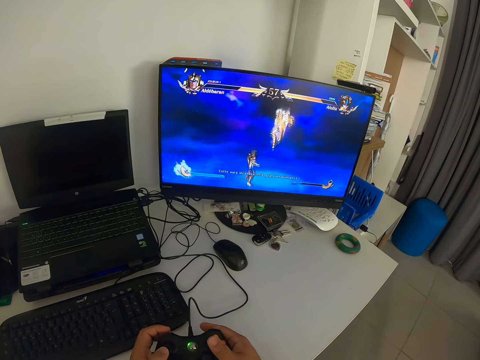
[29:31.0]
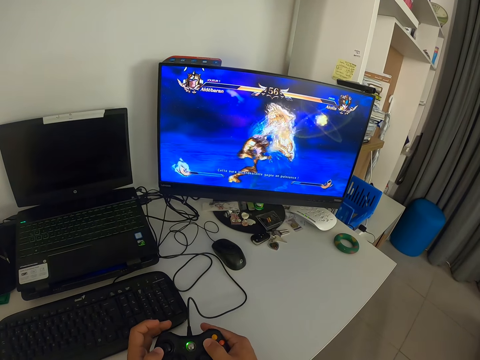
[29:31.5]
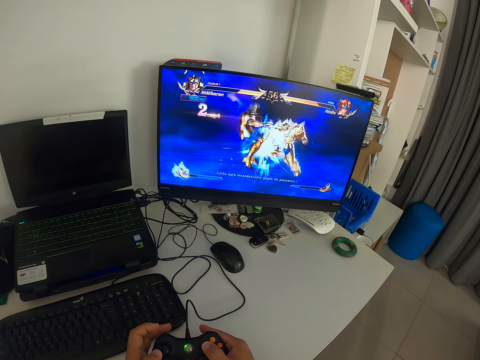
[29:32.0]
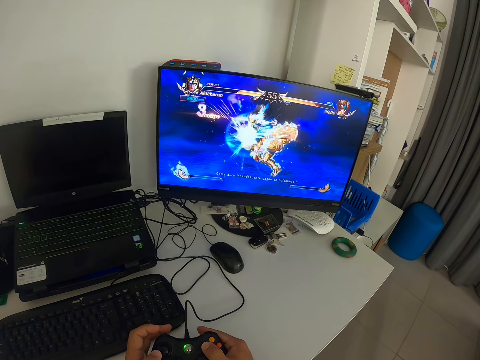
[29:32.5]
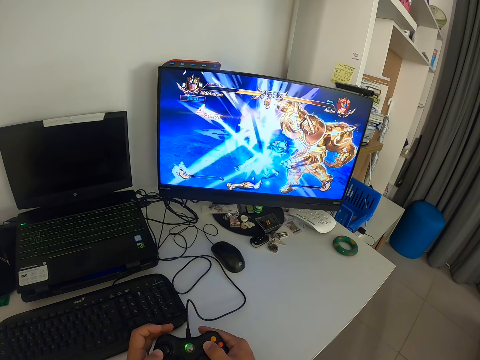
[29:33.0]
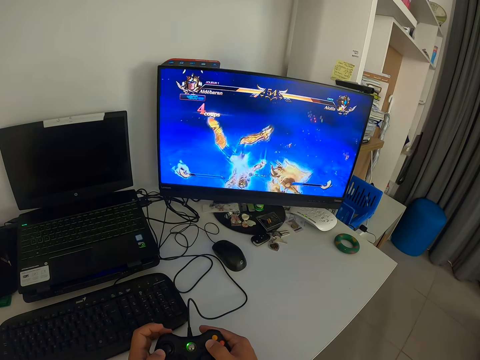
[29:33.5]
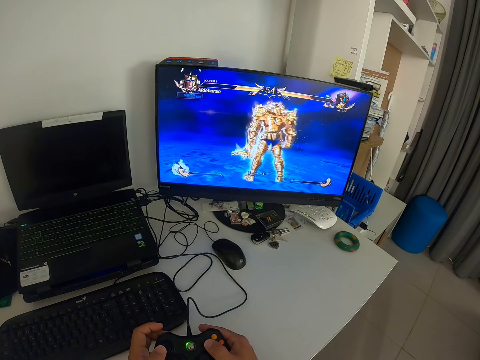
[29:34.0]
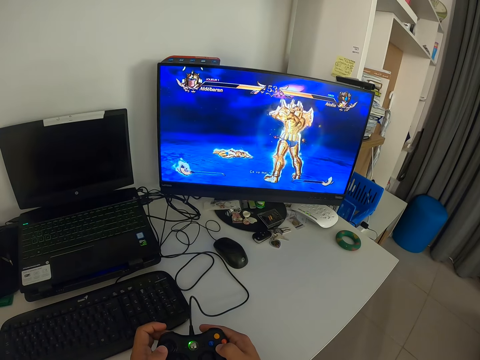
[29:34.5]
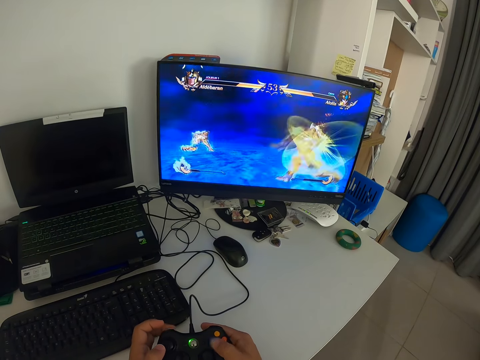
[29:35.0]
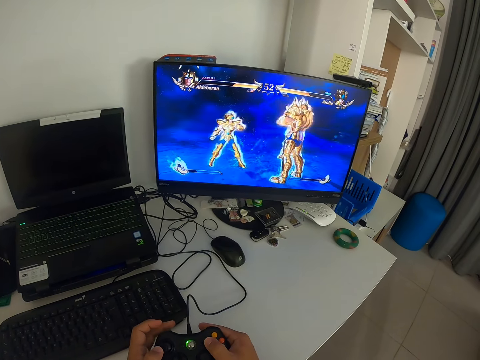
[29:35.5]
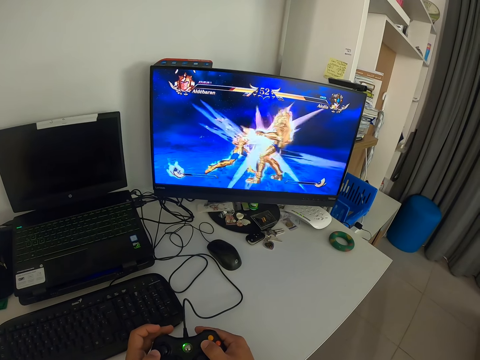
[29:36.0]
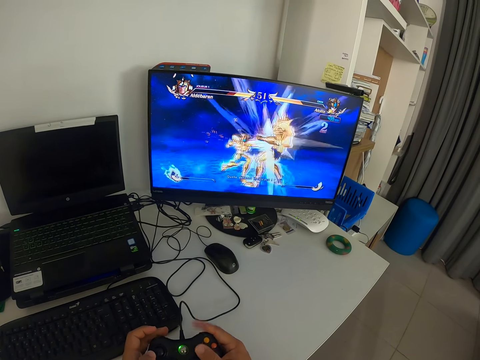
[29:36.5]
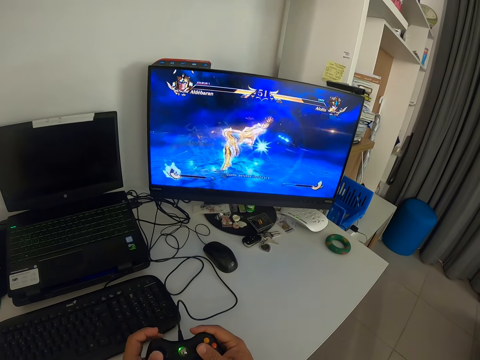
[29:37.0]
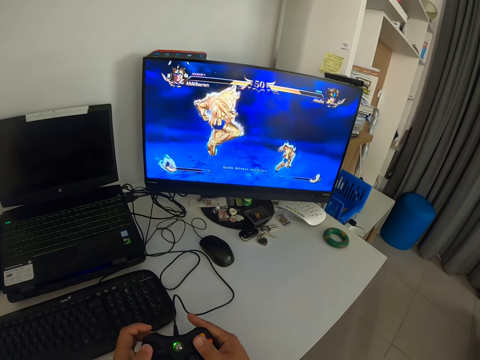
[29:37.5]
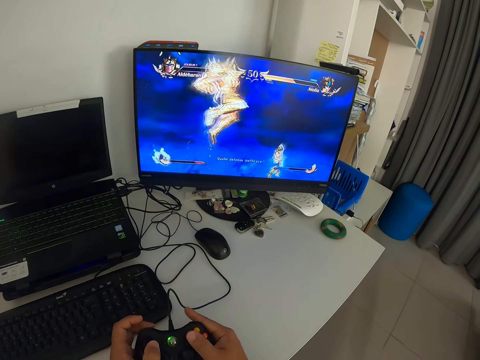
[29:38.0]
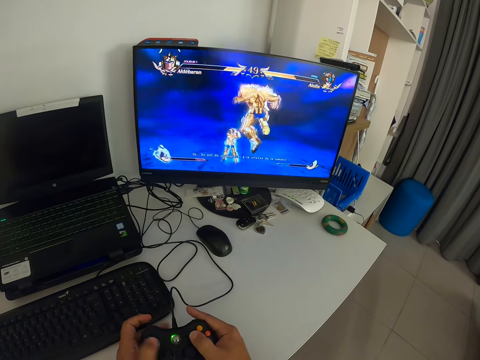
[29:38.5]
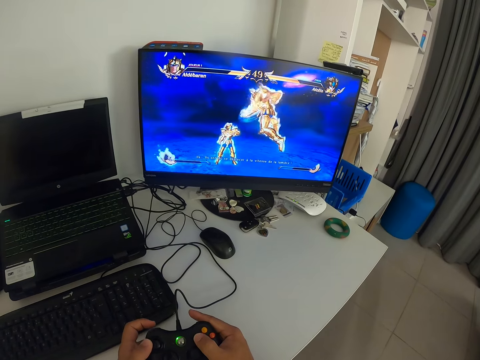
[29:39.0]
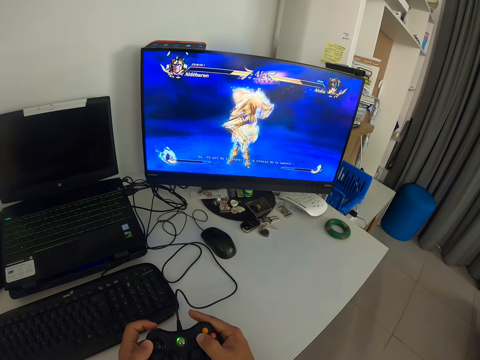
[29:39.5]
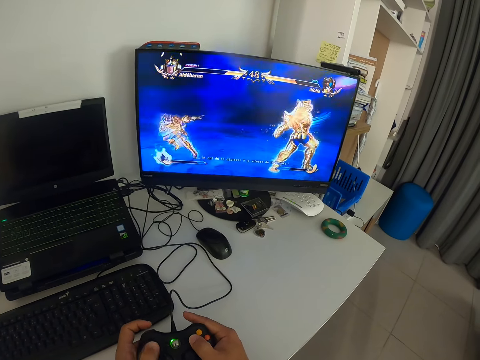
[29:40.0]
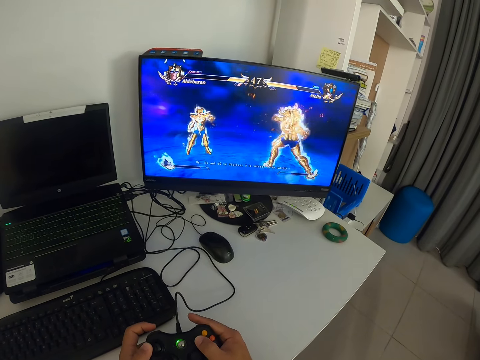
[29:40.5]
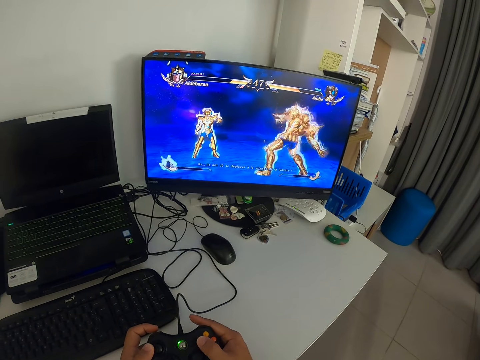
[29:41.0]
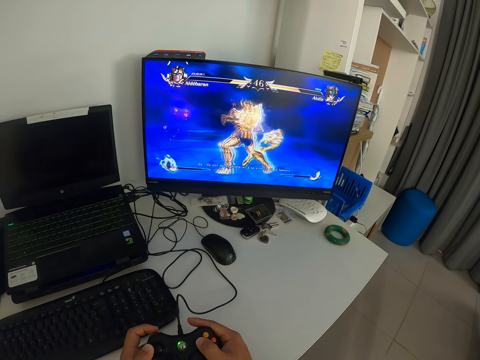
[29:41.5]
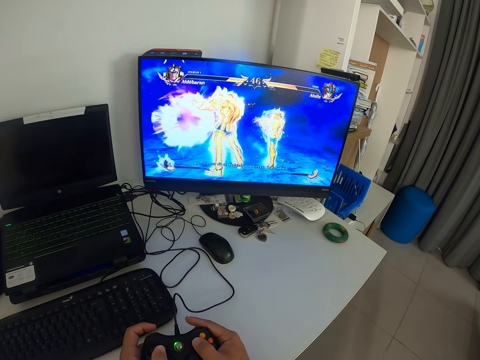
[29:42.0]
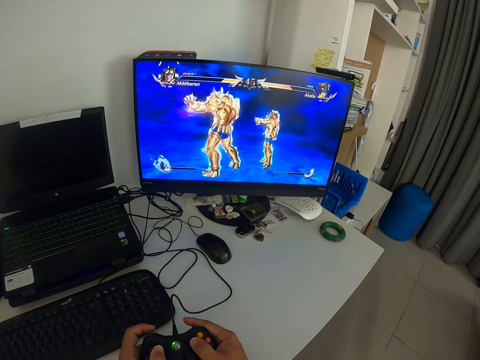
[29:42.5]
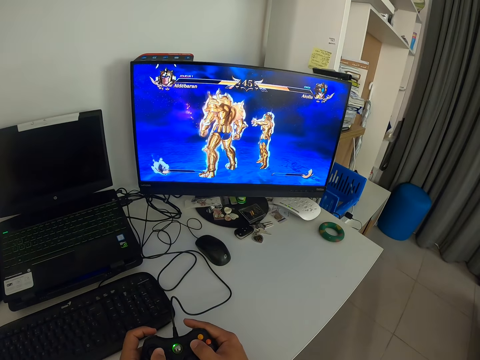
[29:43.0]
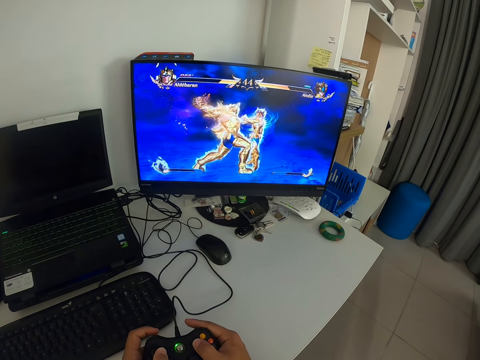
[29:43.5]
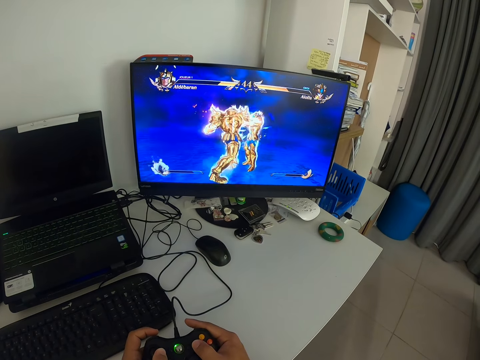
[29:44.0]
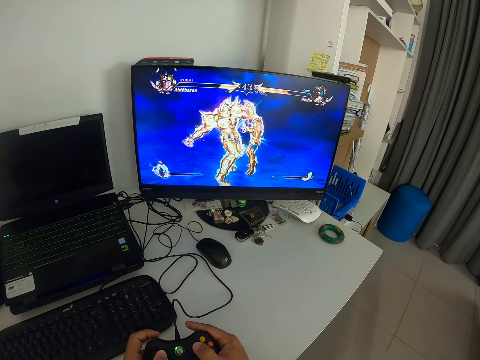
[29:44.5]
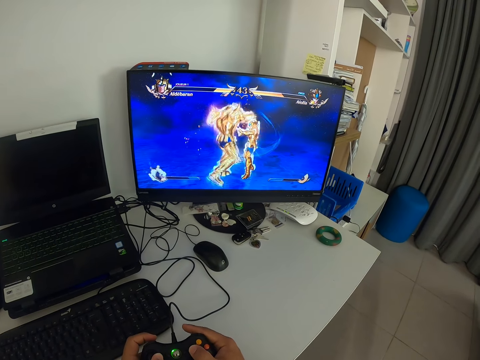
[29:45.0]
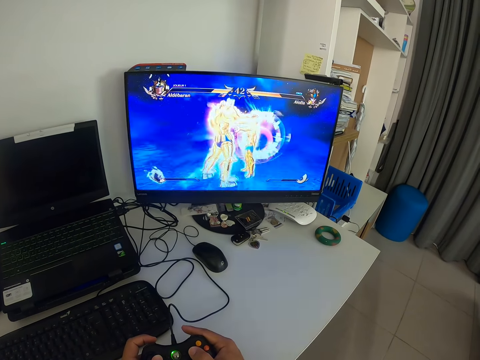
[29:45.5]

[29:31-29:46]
The camera wearer looks at the monitor. They press a game pad.

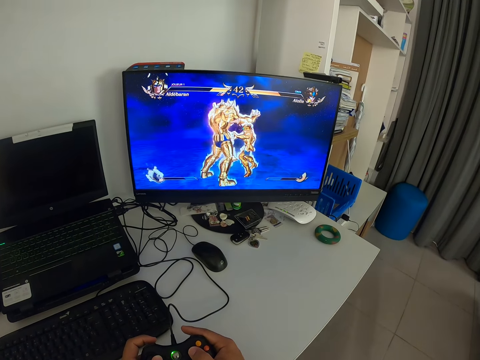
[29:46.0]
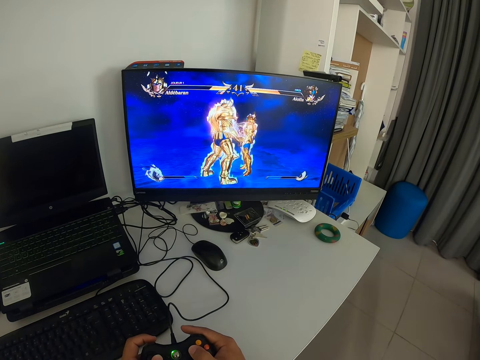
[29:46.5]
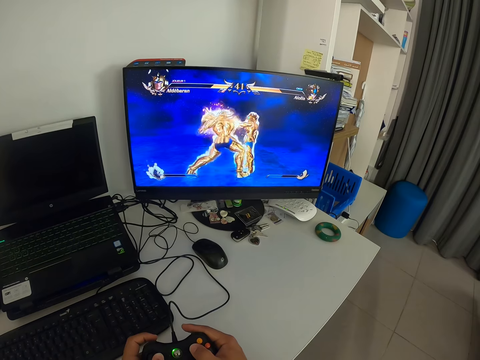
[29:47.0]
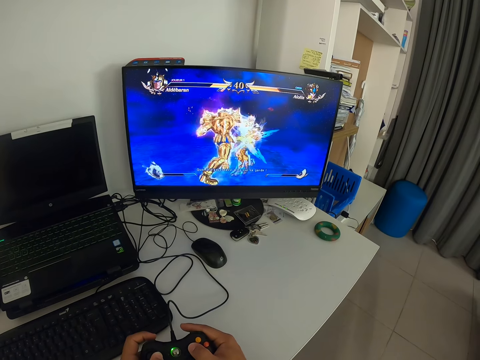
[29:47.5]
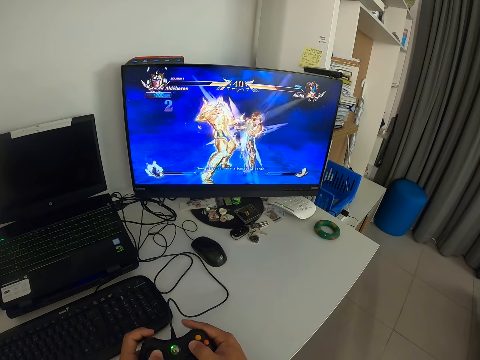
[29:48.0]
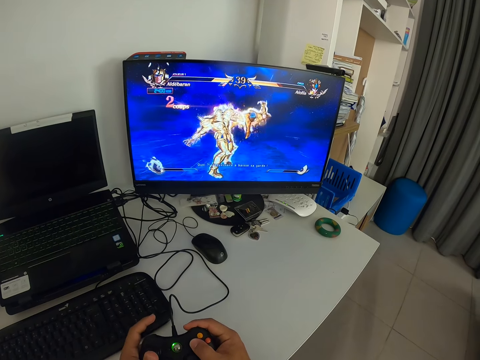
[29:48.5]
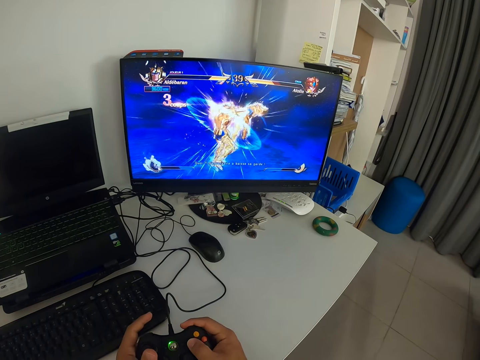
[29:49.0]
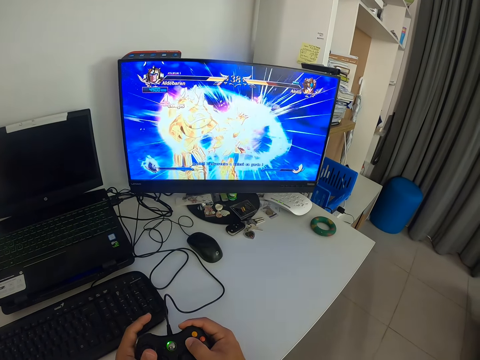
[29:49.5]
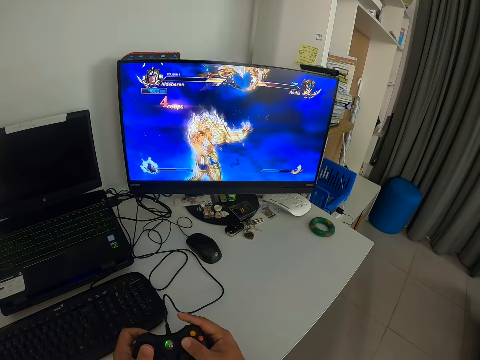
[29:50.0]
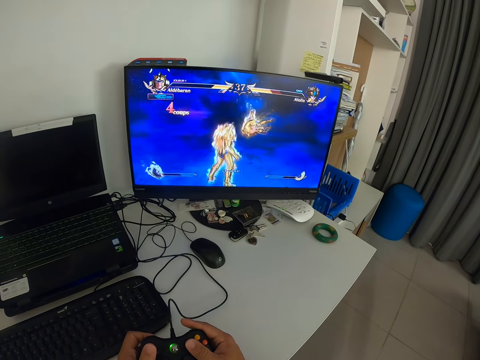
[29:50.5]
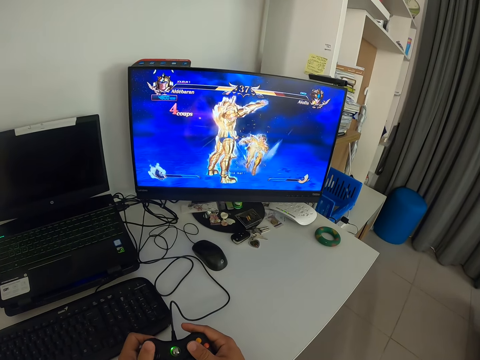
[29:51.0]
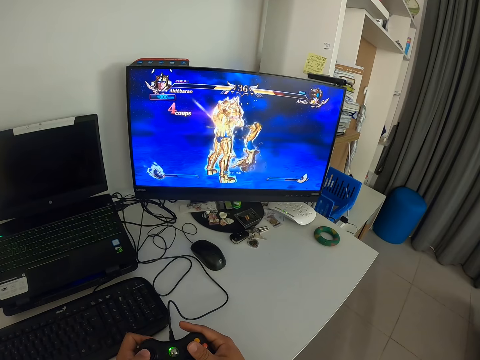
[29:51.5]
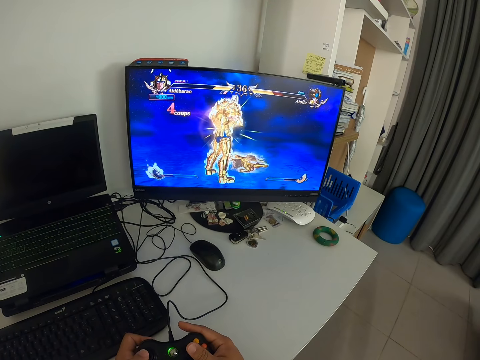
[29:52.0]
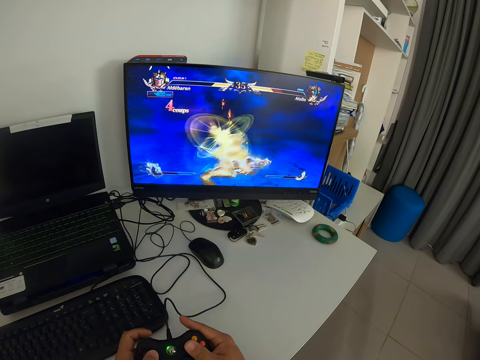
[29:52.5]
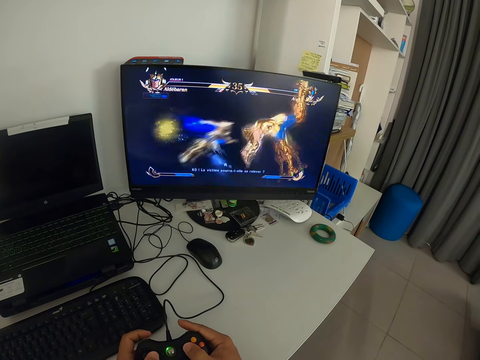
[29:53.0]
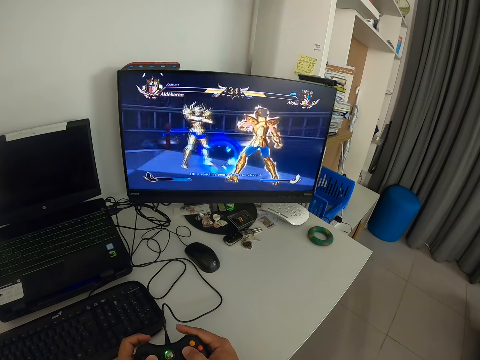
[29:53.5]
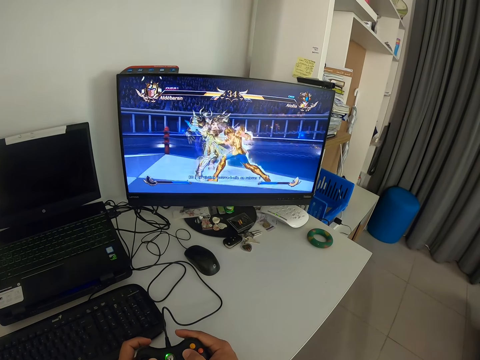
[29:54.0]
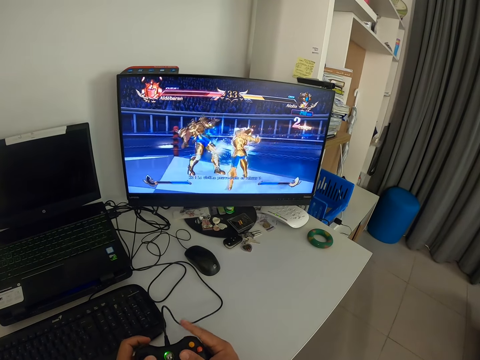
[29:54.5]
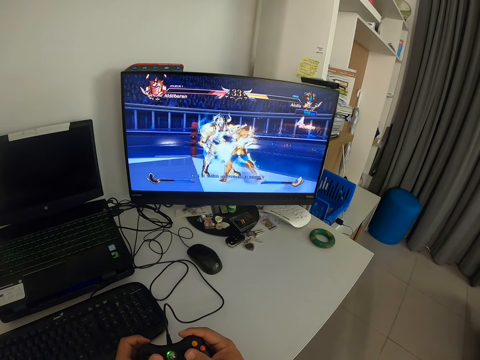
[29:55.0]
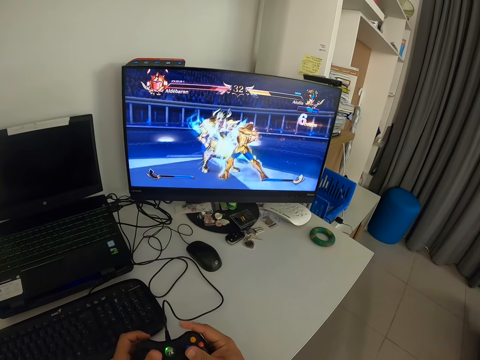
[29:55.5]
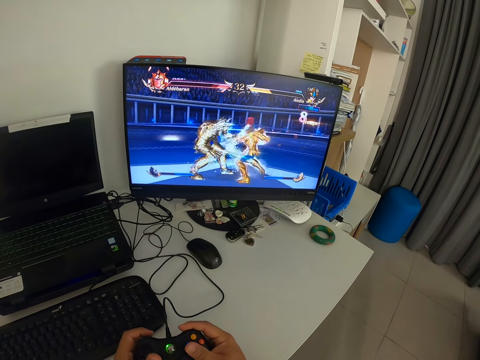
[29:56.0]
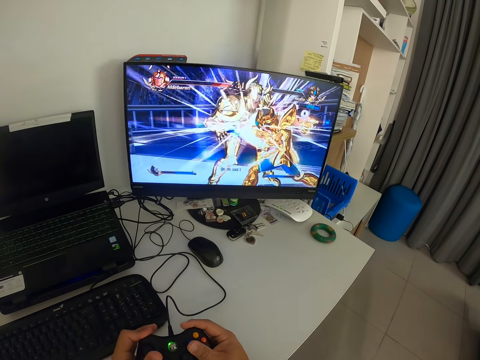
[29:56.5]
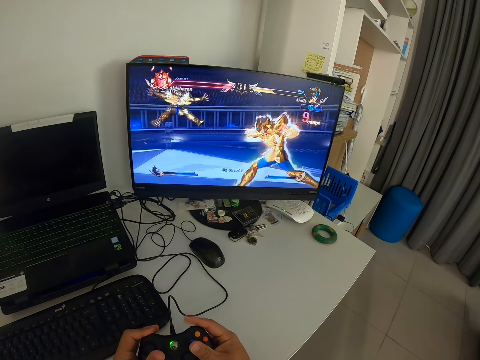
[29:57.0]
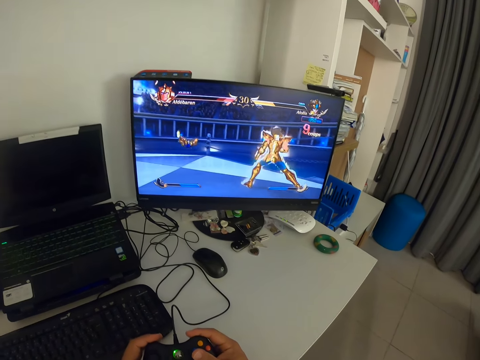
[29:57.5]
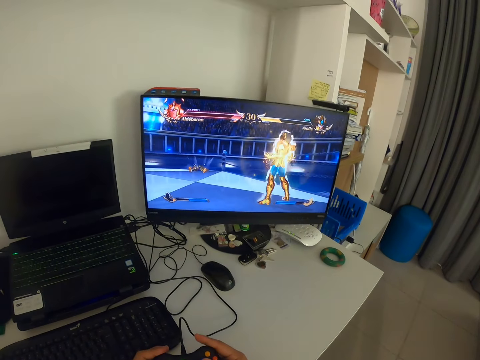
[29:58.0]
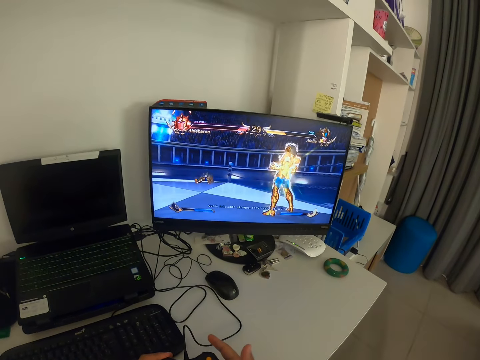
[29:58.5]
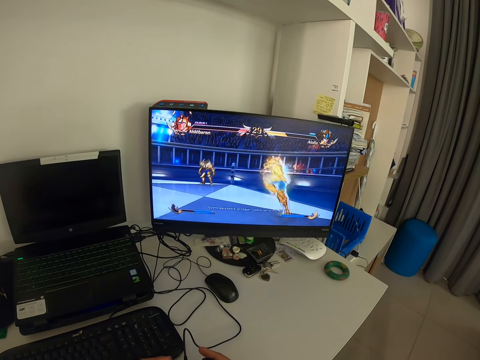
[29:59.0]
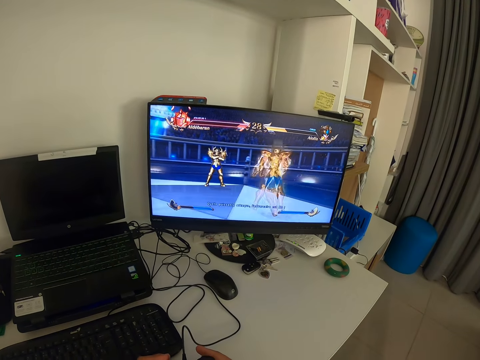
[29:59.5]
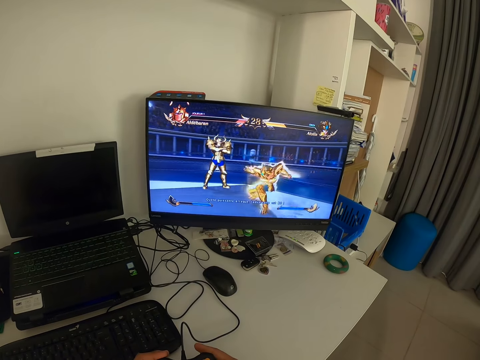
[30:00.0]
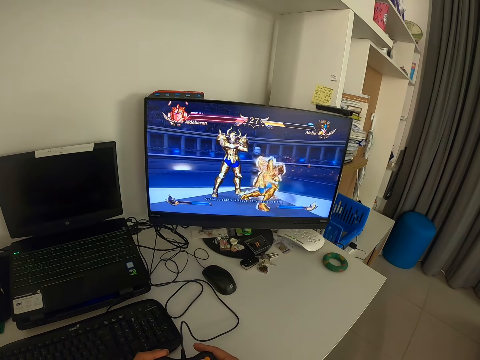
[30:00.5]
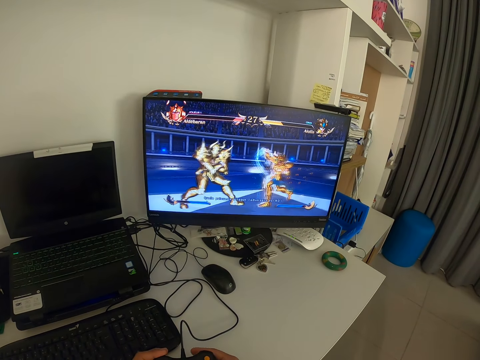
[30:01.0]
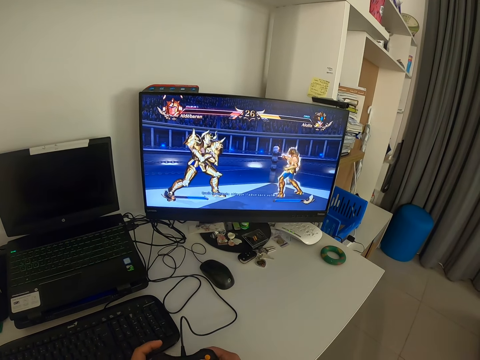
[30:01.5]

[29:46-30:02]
The camera wearer looks at the monitor. They press a game pad. They look at the monitor.
